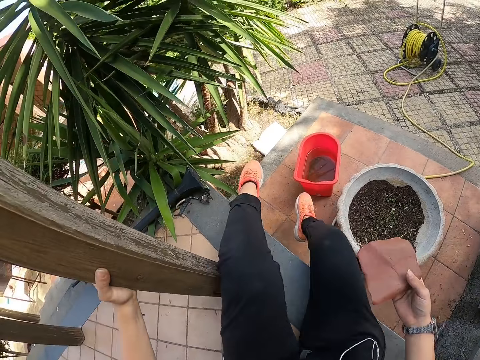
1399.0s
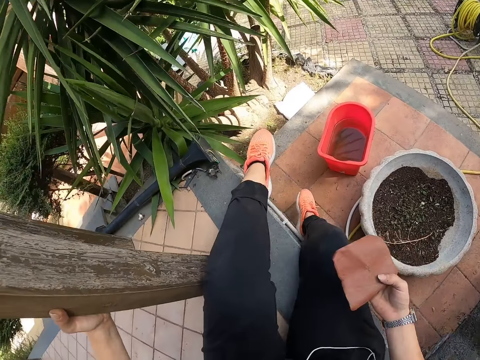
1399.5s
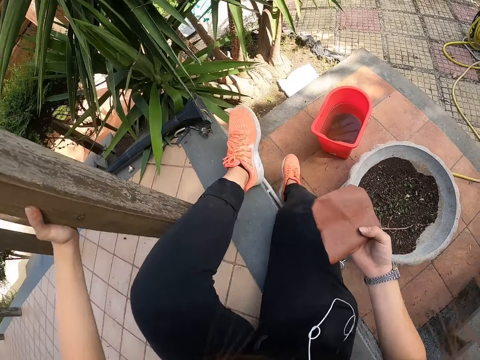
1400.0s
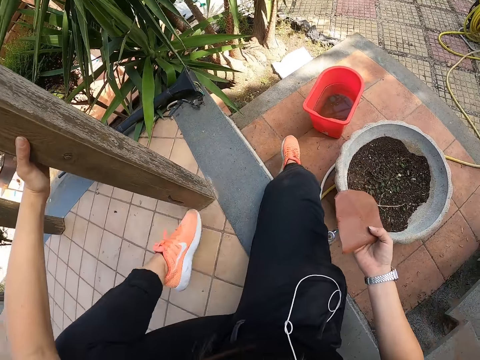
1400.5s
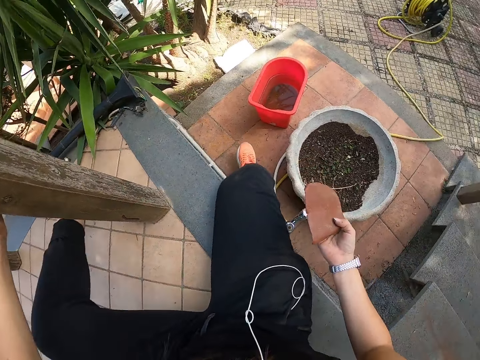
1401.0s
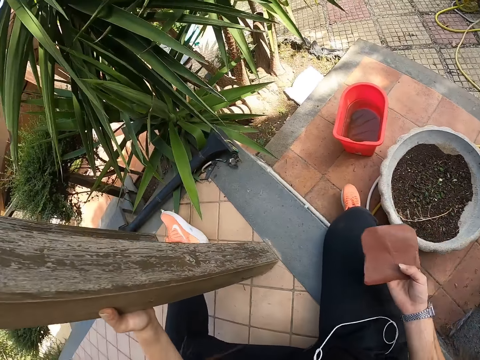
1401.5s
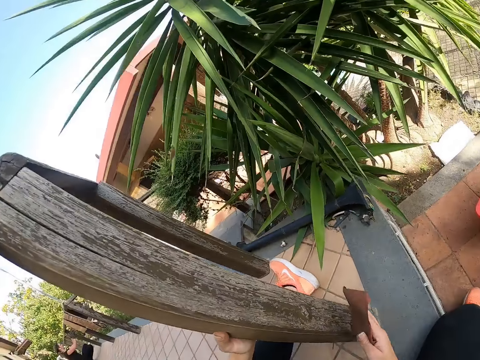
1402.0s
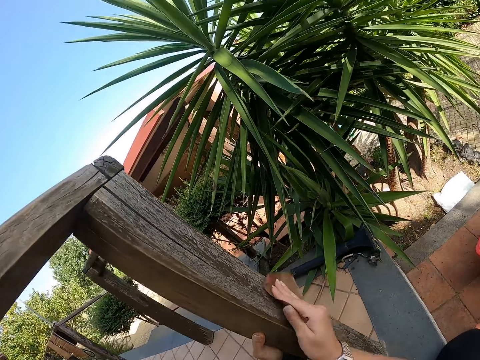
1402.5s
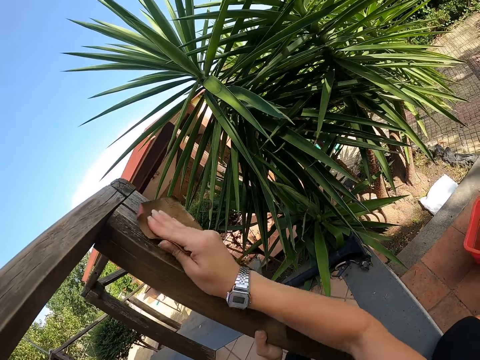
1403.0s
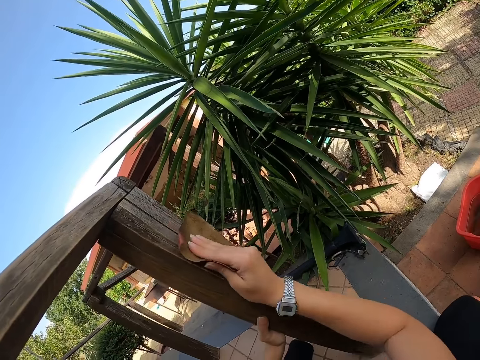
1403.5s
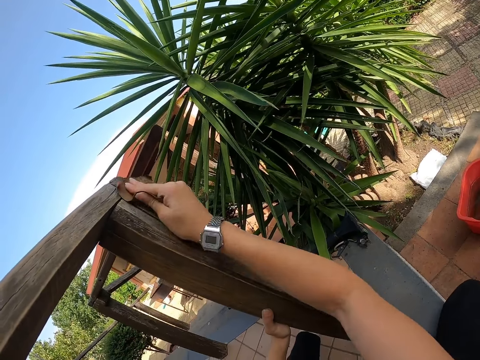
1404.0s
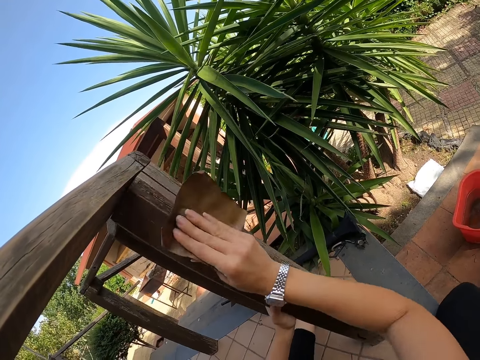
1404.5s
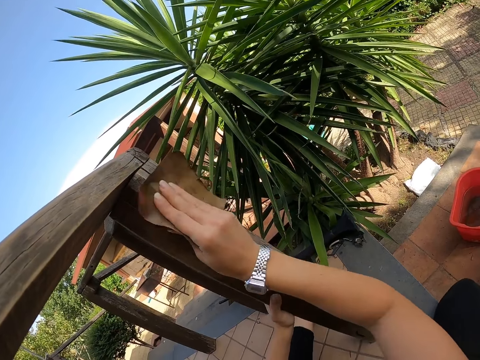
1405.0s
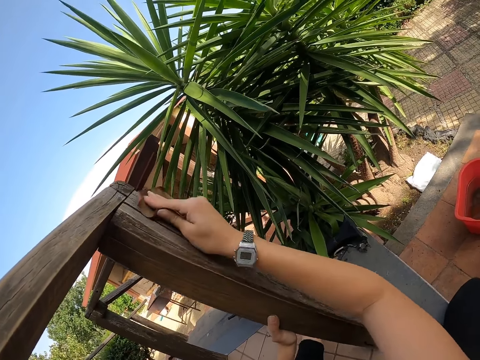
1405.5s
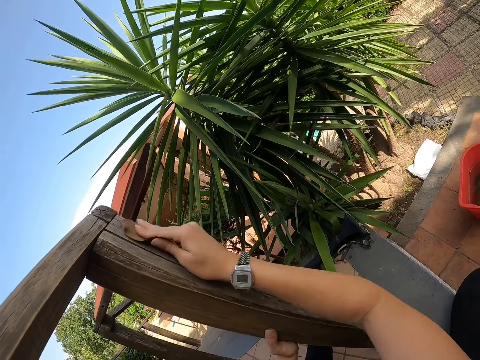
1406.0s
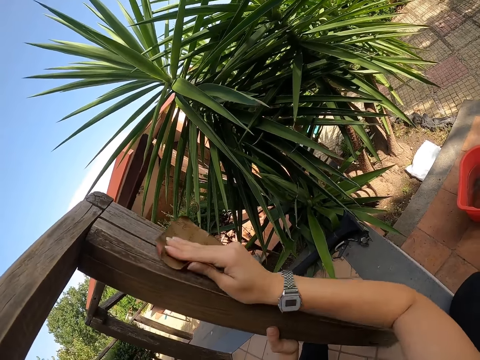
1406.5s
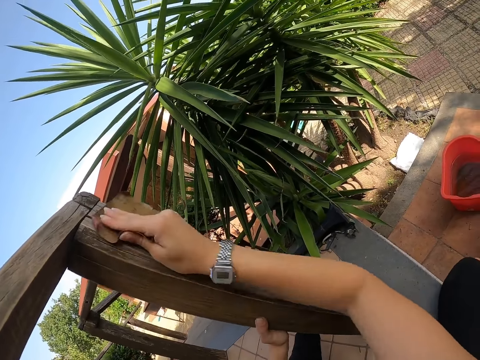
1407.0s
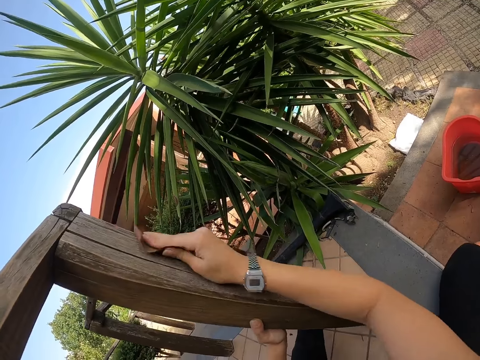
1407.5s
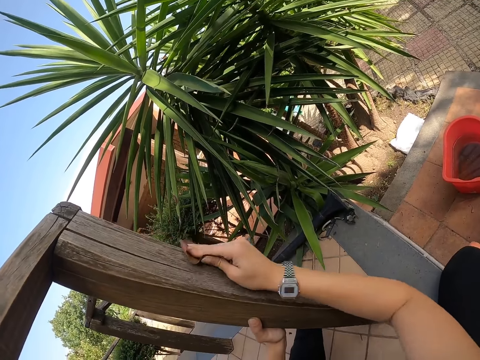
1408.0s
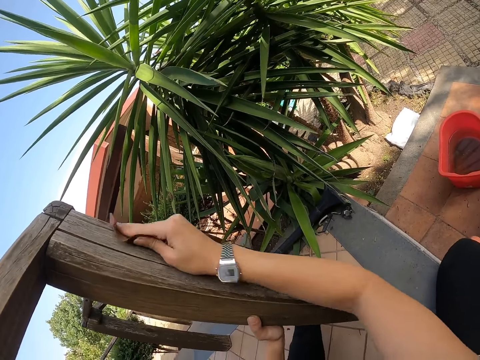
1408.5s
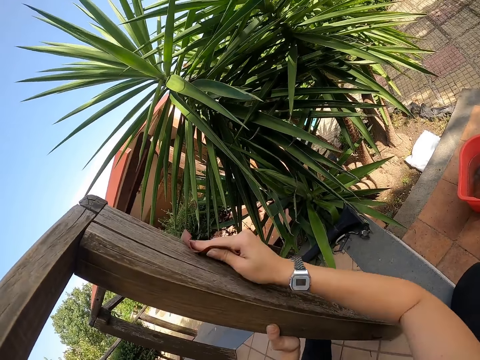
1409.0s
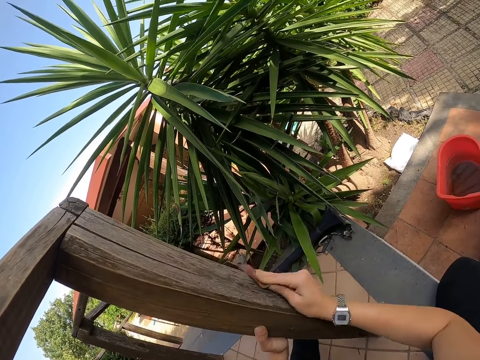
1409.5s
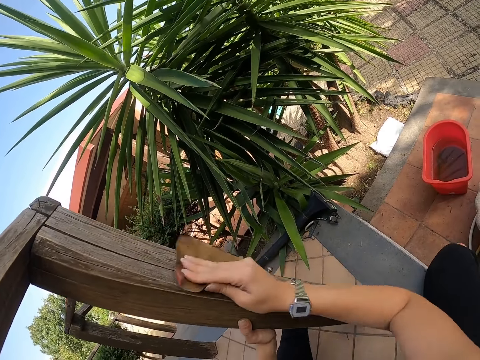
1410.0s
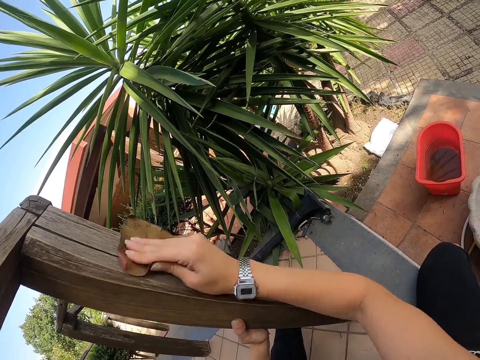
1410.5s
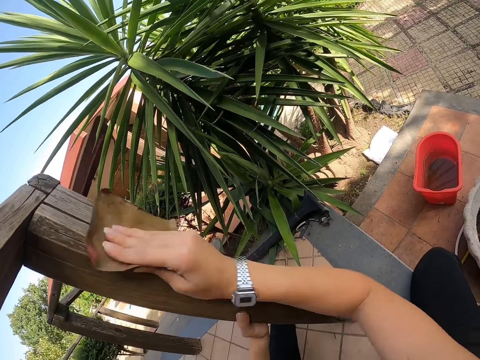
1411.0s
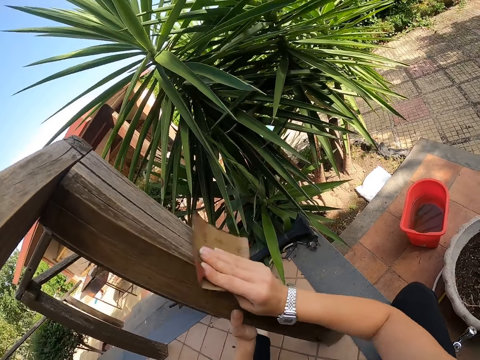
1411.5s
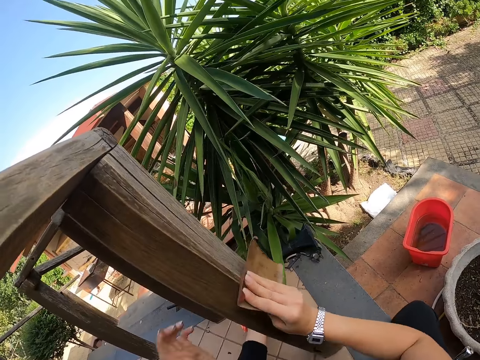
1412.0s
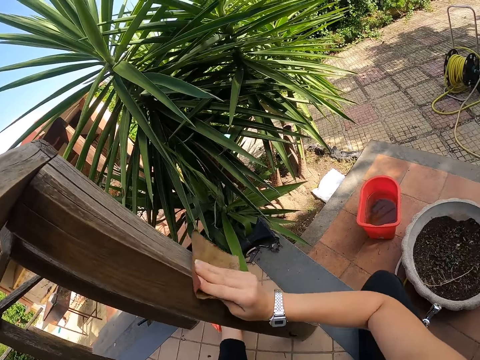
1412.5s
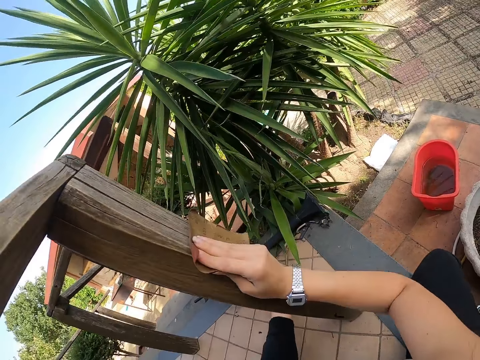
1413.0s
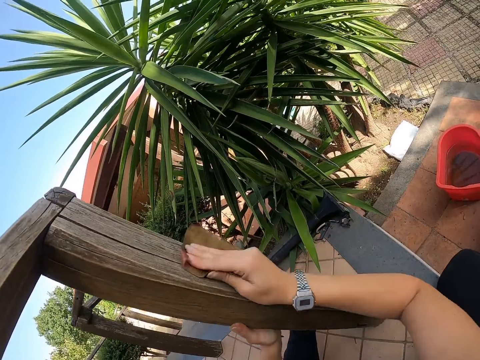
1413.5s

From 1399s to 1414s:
The camera wearer smoothens the front porch with the sandpaper in her right hand.

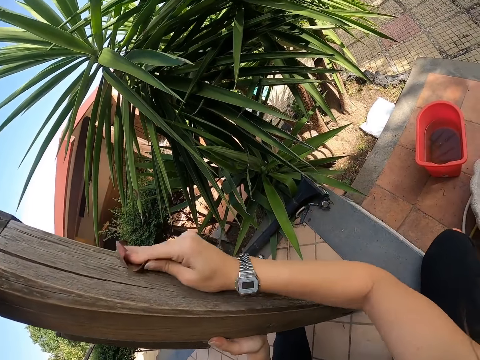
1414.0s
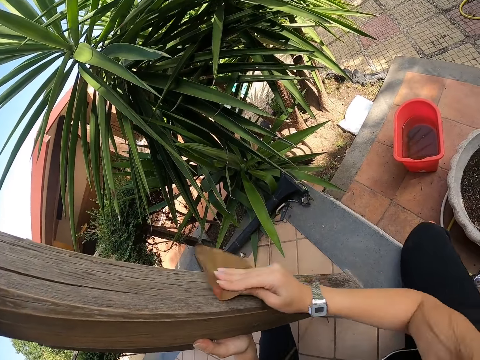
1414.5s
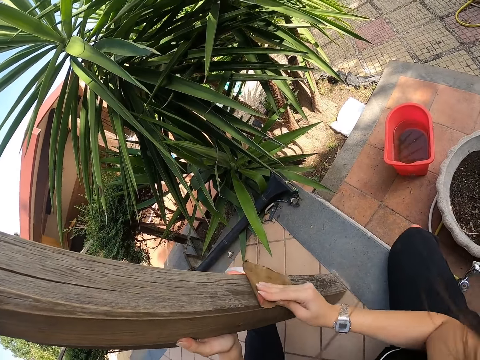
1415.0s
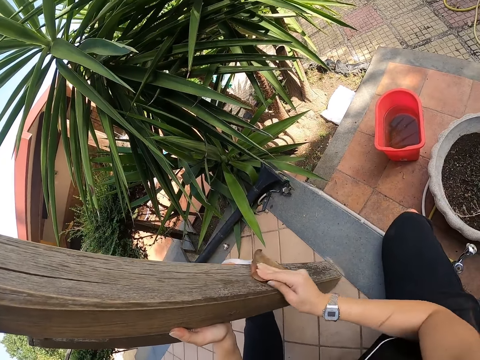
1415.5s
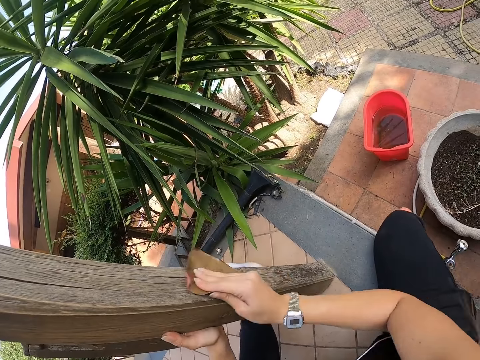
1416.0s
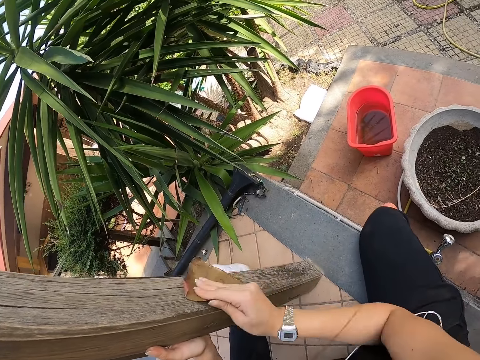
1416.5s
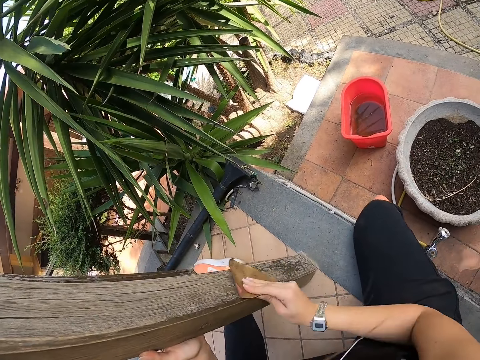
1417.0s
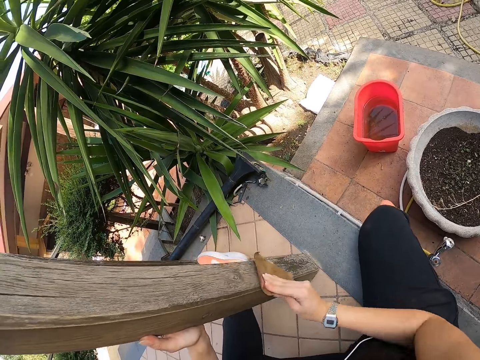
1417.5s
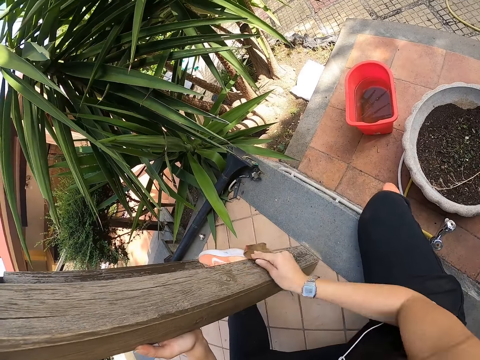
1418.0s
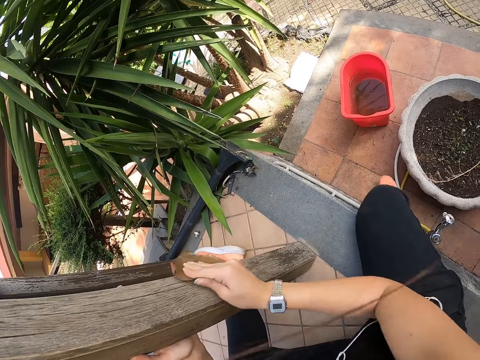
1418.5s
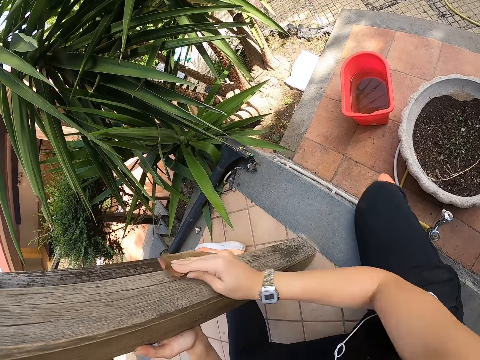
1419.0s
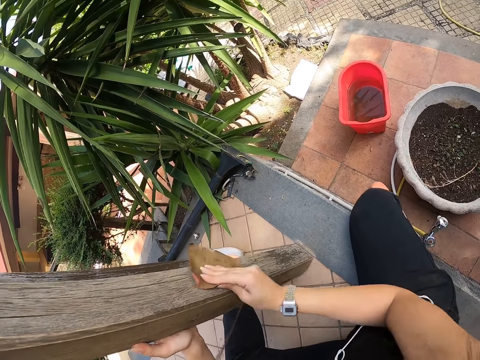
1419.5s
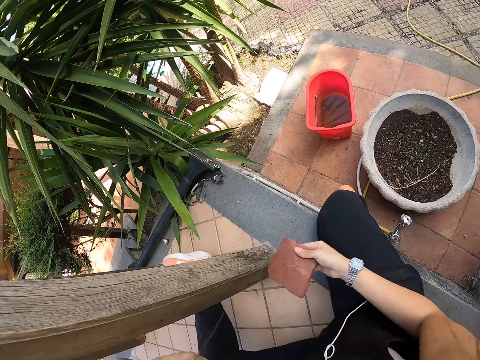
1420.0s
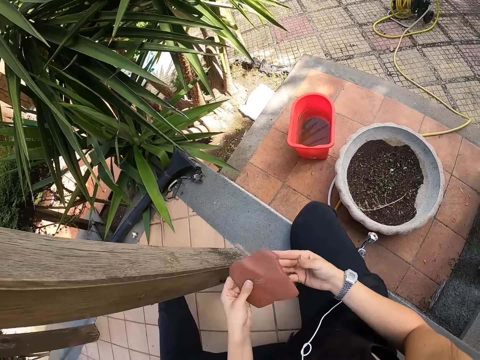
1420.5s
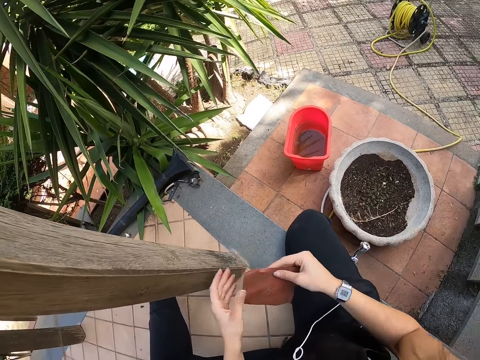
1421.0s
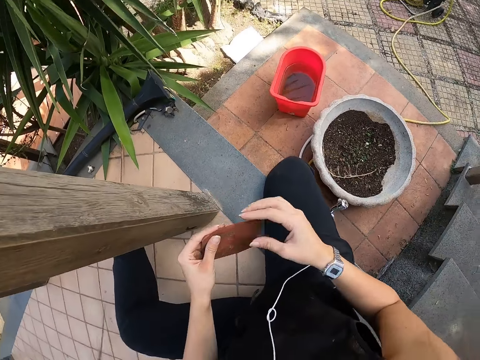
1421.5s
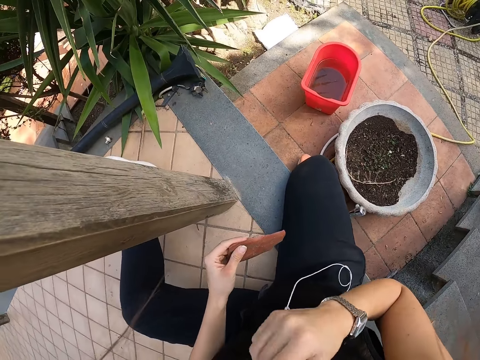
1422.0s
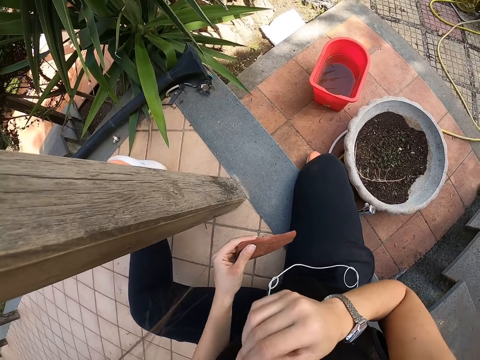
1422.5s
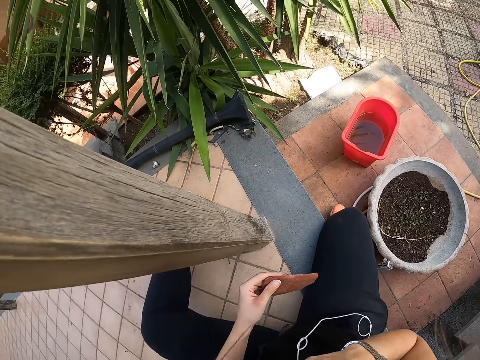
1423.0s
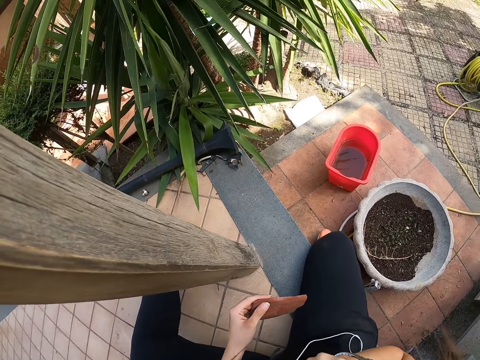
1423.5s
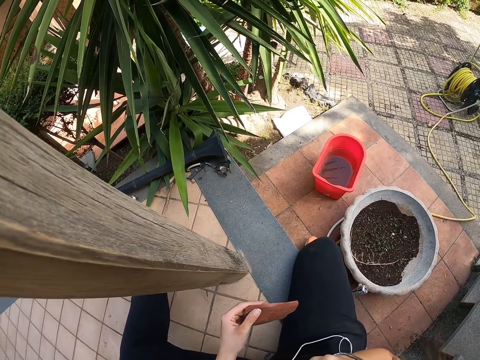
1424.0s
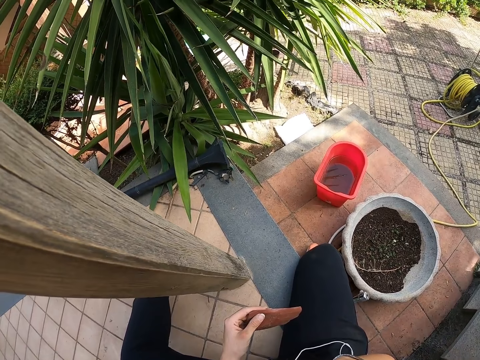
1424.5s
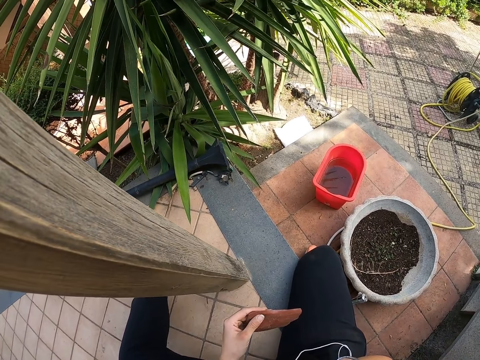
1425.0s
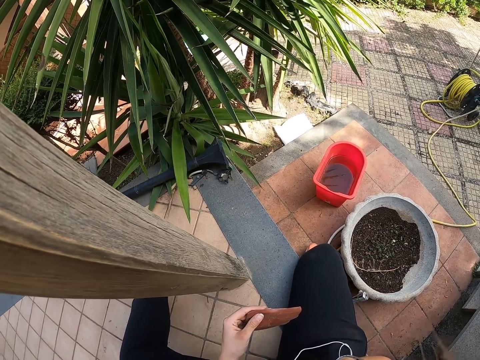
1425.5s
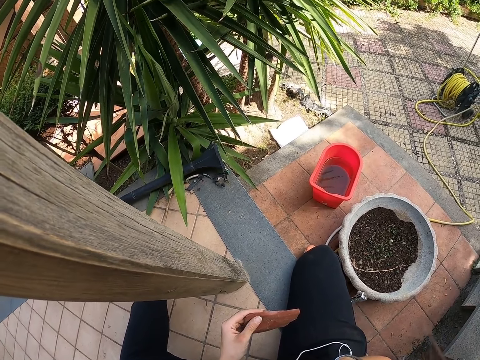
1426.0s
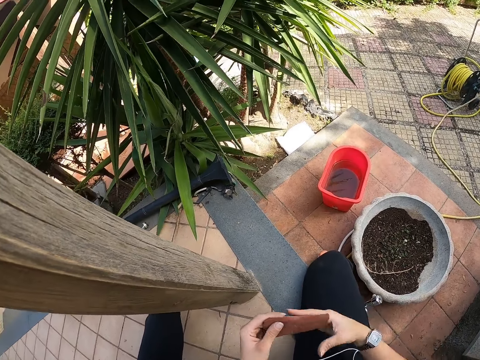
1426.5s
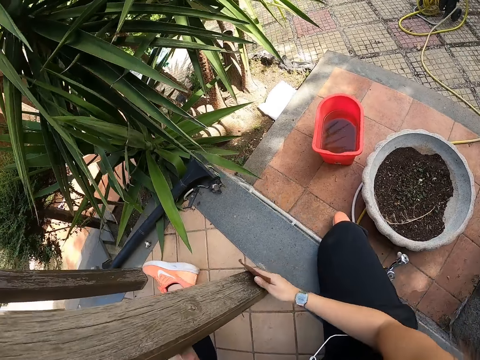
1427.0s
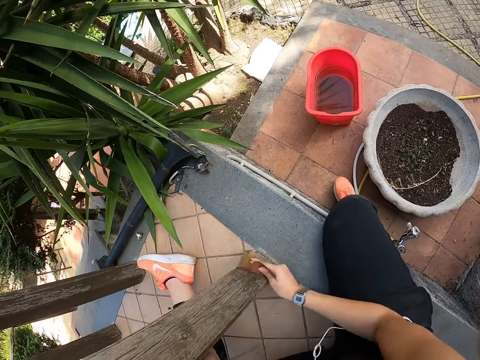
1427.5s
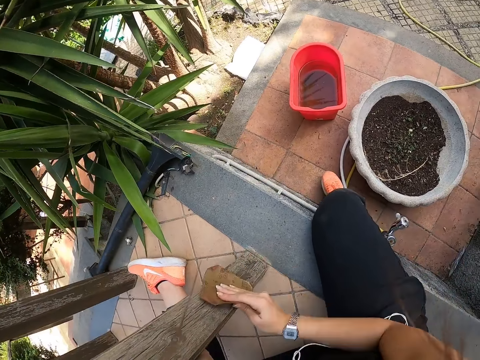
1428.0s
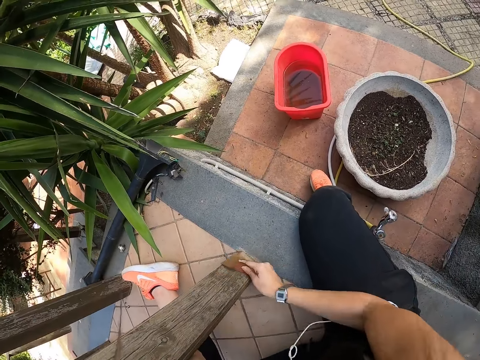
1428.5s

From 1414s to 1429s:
The camera wearer passes the sandpaper from her right hand to her left hand. She adjusts an earpiece wire with her right hand. She passes the sandpaper from her left hand to her right hand. She smoothens the front porch with the sandpaper in her right hand.
